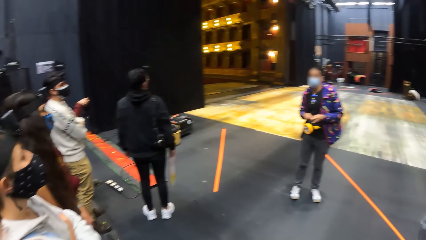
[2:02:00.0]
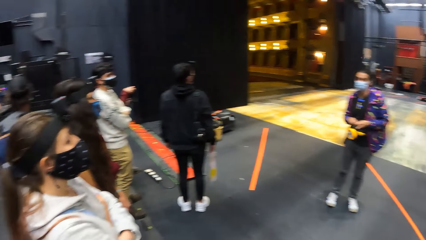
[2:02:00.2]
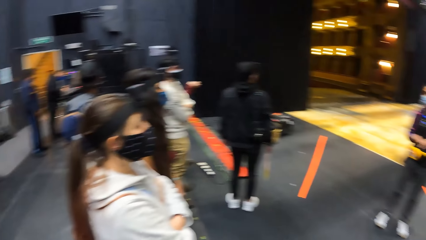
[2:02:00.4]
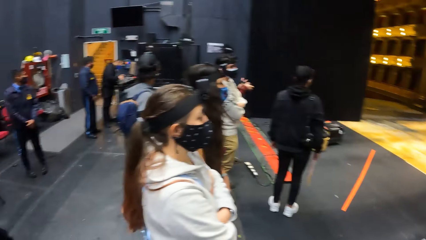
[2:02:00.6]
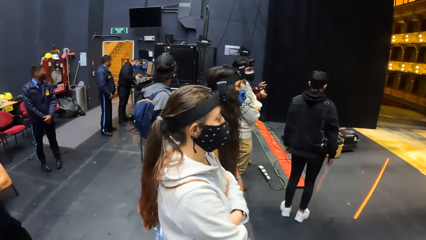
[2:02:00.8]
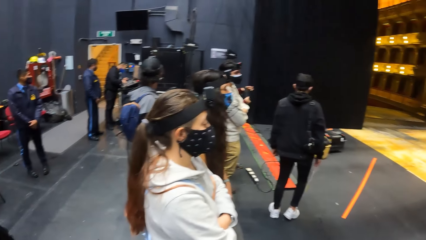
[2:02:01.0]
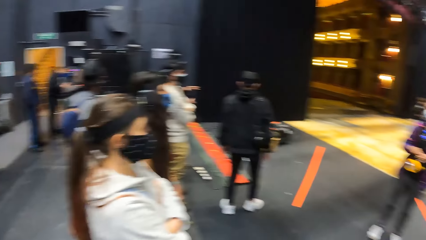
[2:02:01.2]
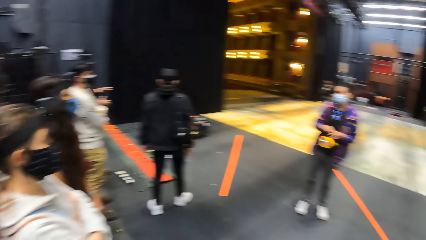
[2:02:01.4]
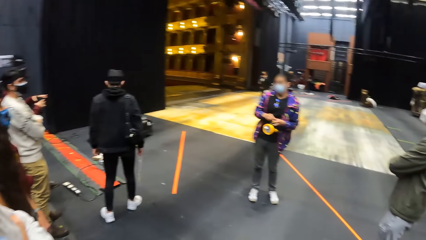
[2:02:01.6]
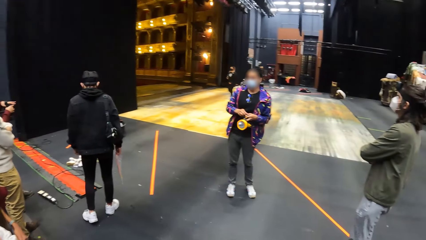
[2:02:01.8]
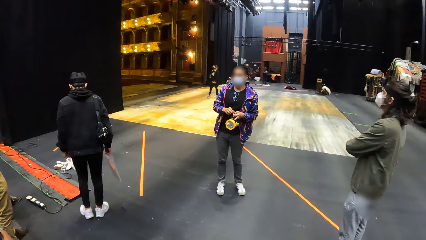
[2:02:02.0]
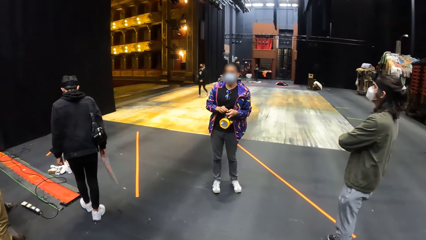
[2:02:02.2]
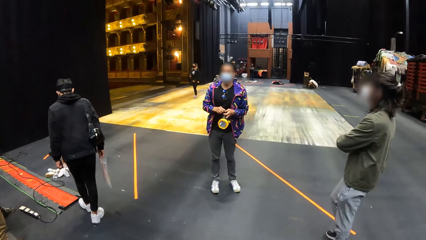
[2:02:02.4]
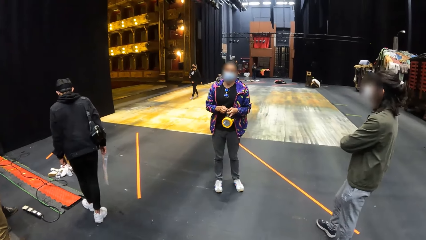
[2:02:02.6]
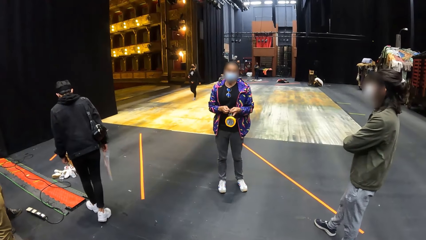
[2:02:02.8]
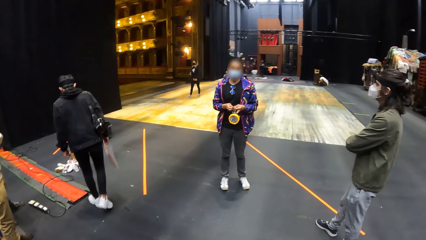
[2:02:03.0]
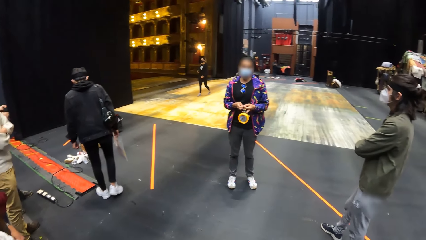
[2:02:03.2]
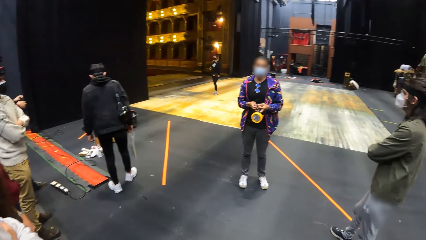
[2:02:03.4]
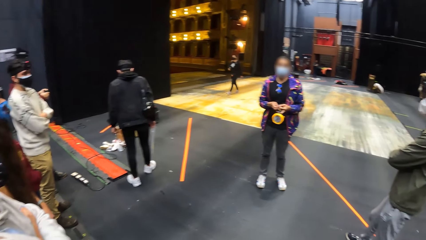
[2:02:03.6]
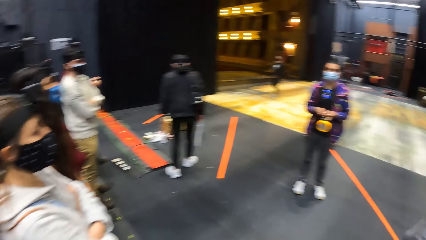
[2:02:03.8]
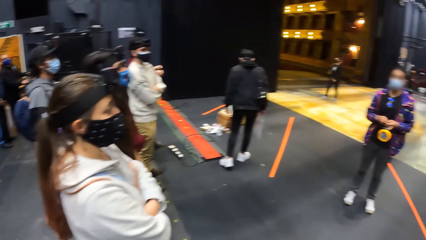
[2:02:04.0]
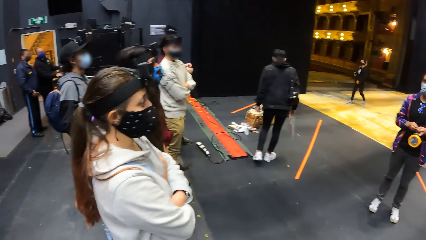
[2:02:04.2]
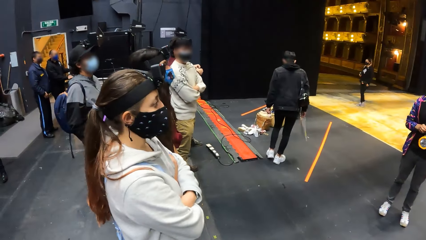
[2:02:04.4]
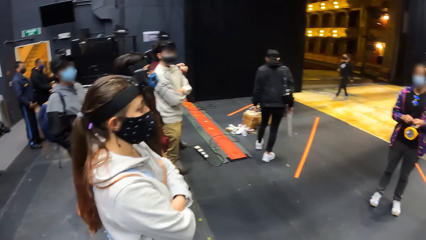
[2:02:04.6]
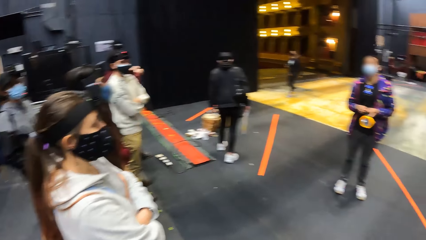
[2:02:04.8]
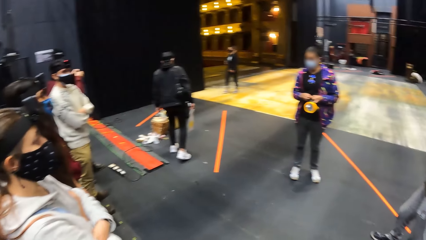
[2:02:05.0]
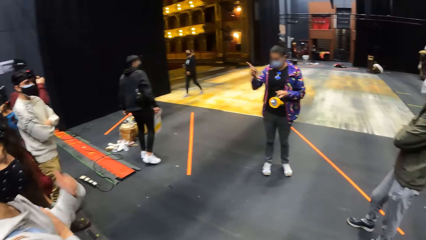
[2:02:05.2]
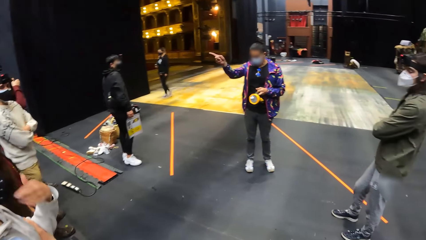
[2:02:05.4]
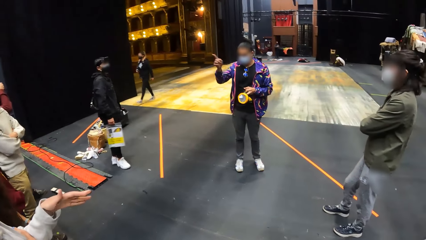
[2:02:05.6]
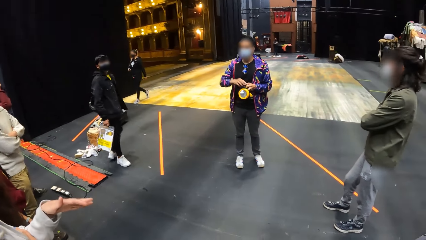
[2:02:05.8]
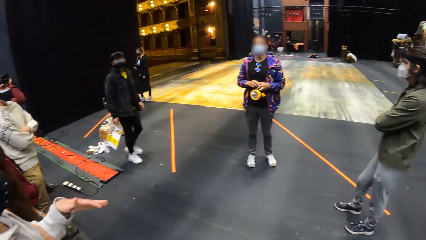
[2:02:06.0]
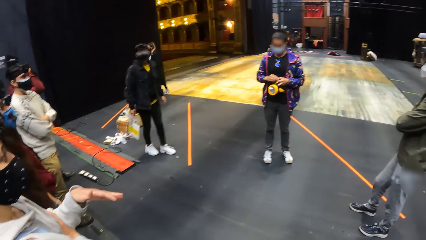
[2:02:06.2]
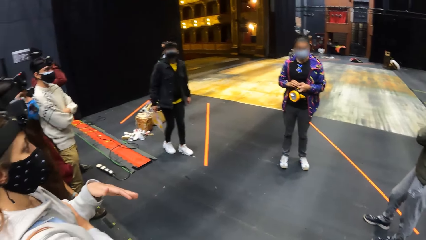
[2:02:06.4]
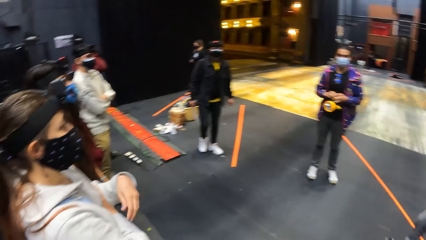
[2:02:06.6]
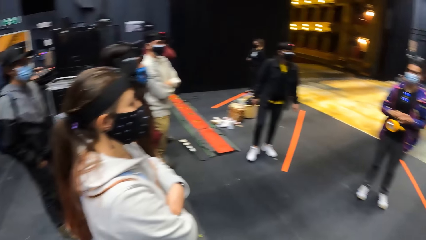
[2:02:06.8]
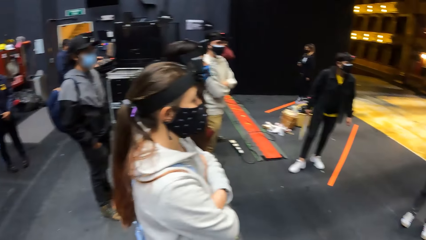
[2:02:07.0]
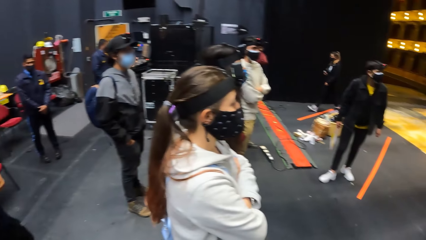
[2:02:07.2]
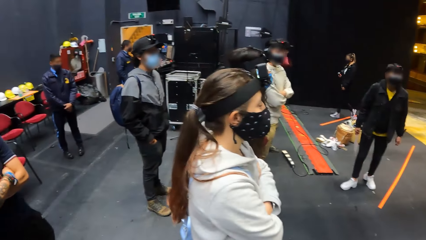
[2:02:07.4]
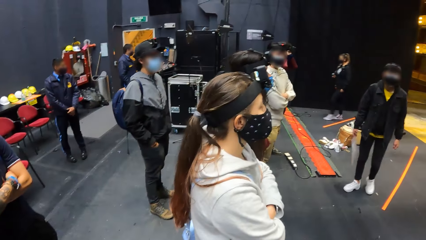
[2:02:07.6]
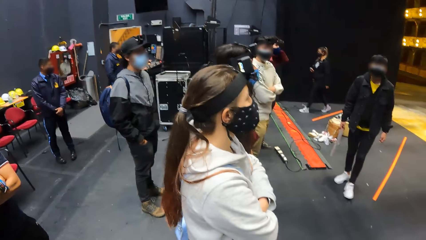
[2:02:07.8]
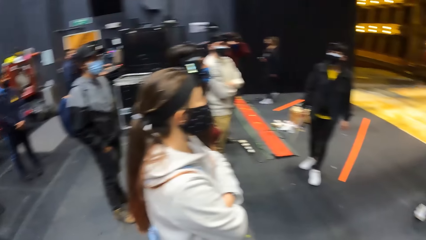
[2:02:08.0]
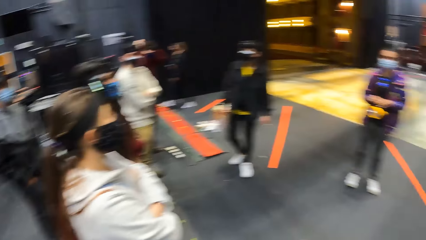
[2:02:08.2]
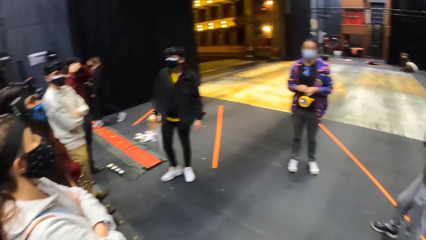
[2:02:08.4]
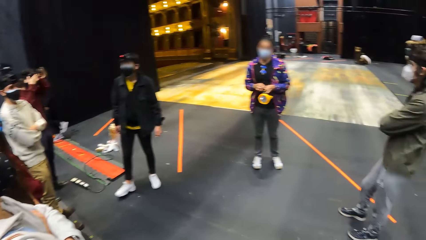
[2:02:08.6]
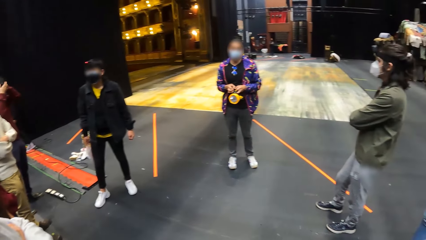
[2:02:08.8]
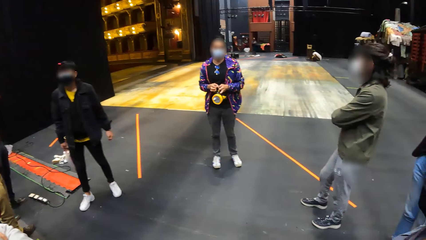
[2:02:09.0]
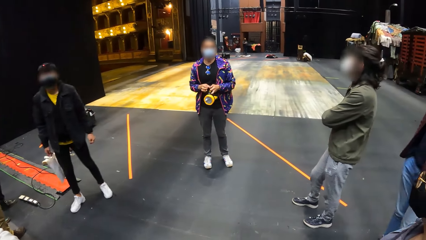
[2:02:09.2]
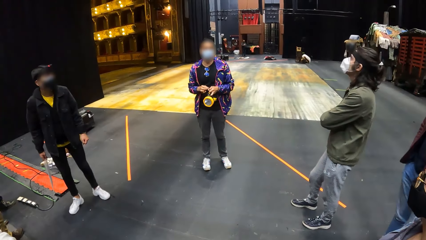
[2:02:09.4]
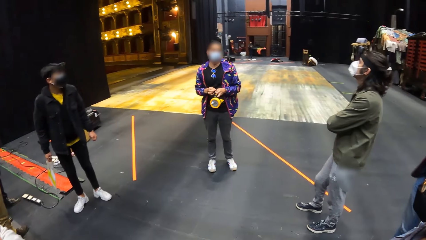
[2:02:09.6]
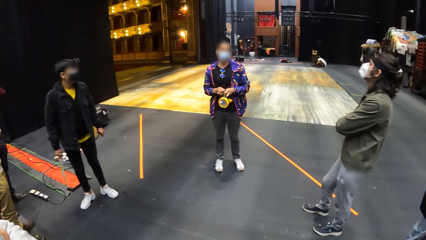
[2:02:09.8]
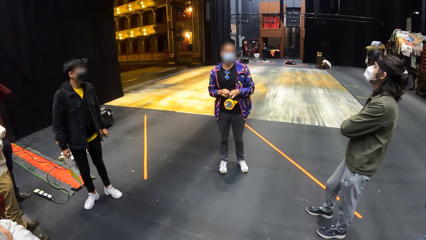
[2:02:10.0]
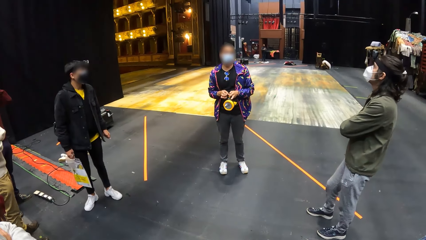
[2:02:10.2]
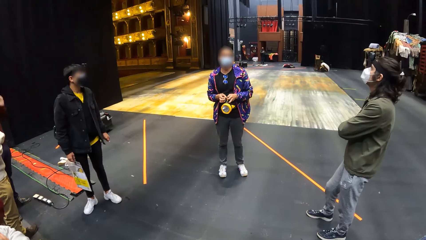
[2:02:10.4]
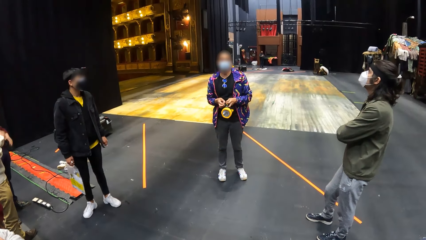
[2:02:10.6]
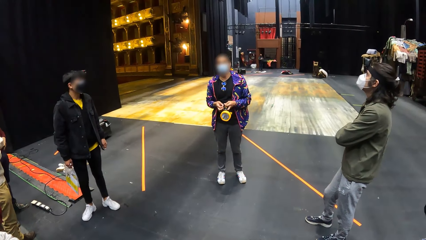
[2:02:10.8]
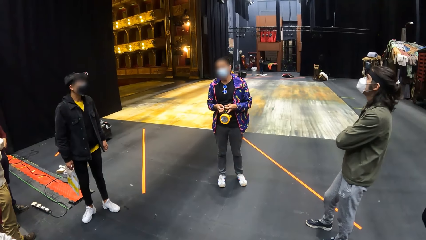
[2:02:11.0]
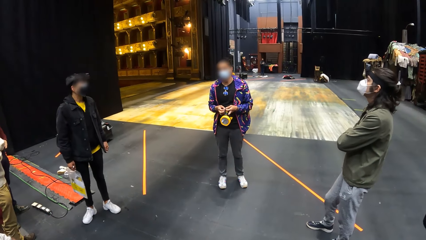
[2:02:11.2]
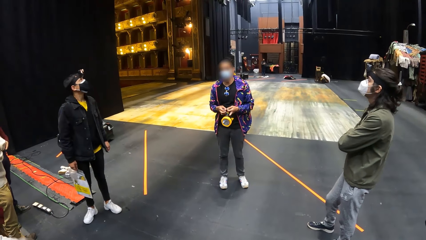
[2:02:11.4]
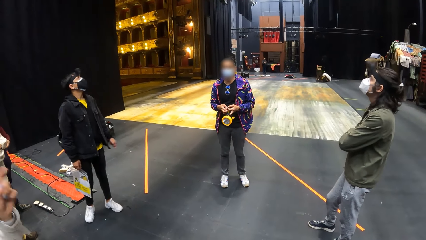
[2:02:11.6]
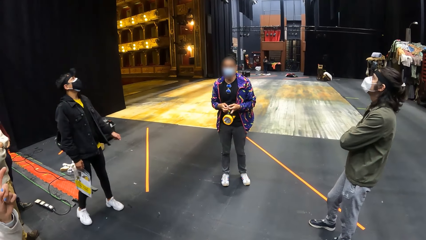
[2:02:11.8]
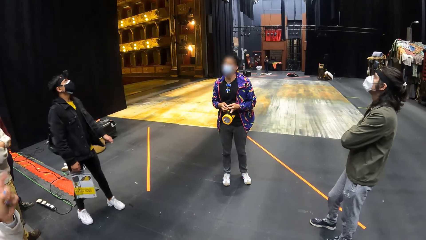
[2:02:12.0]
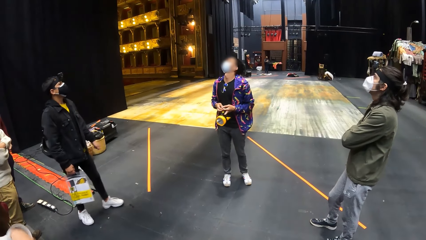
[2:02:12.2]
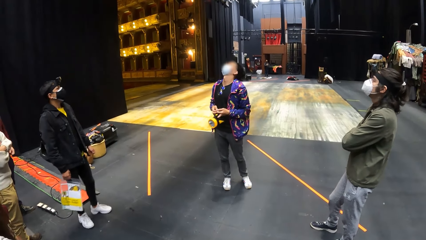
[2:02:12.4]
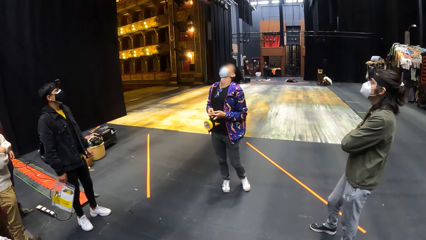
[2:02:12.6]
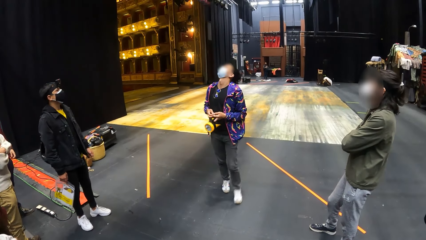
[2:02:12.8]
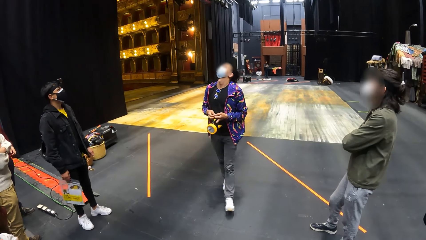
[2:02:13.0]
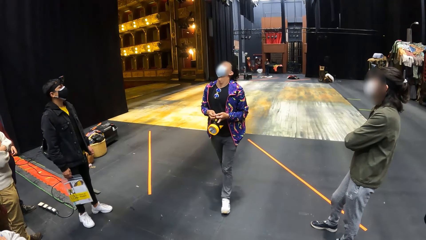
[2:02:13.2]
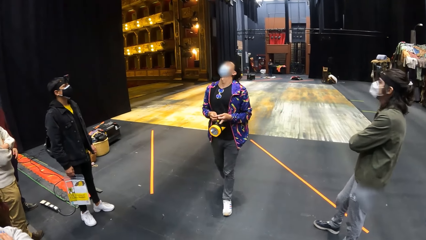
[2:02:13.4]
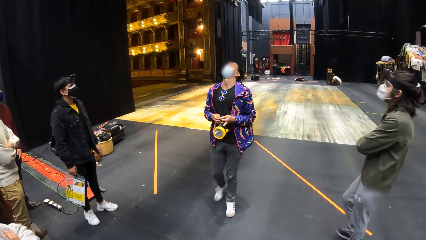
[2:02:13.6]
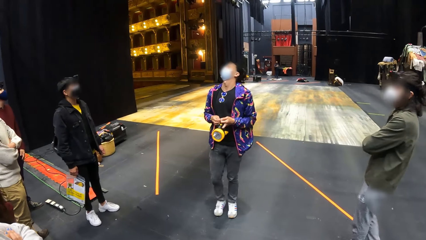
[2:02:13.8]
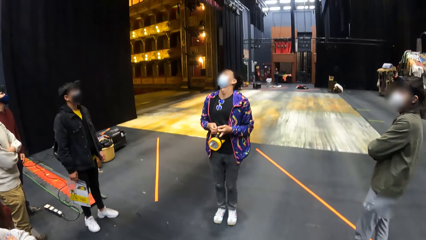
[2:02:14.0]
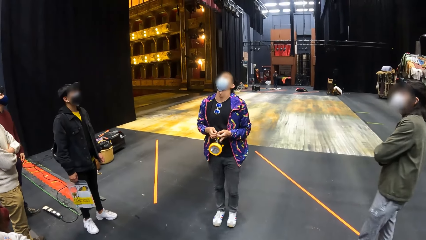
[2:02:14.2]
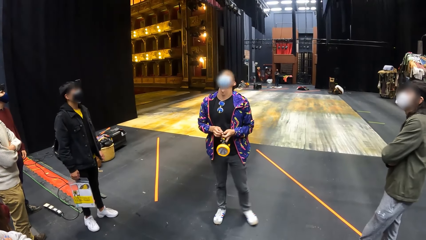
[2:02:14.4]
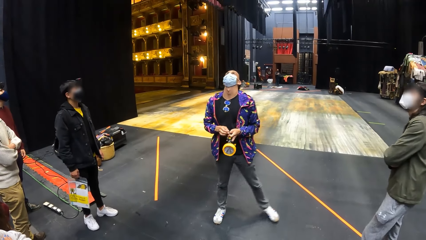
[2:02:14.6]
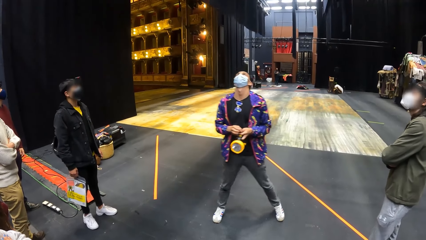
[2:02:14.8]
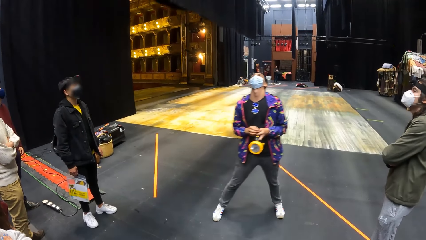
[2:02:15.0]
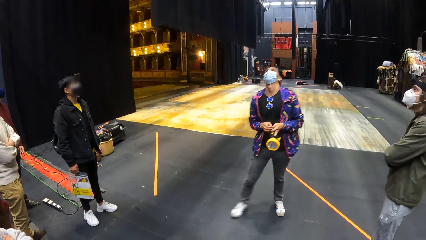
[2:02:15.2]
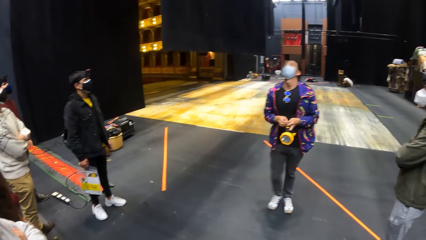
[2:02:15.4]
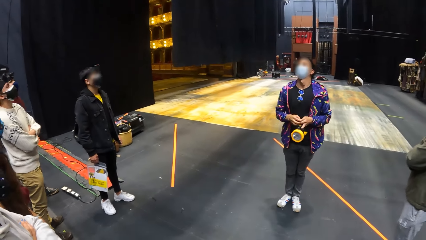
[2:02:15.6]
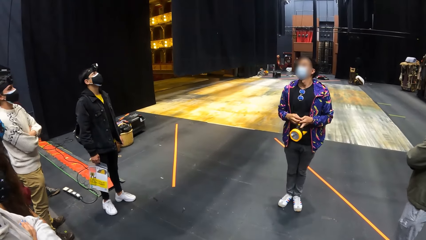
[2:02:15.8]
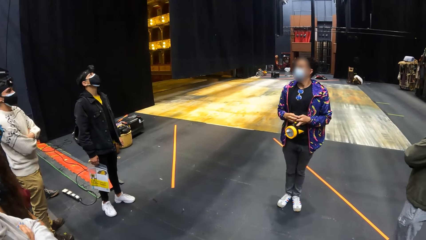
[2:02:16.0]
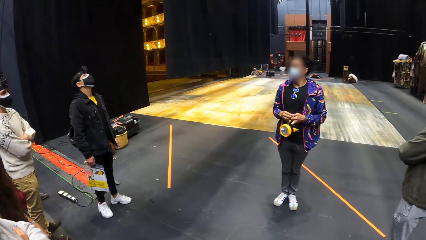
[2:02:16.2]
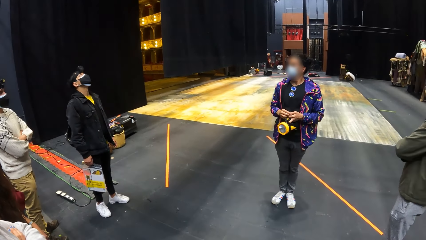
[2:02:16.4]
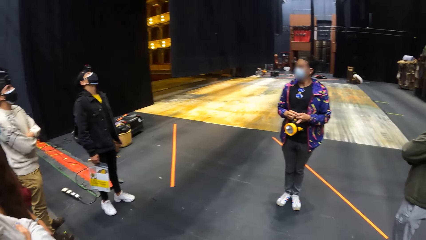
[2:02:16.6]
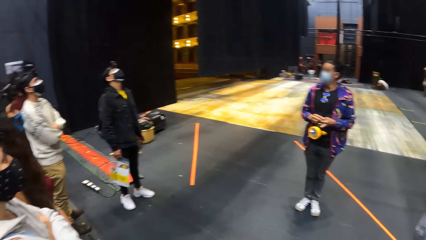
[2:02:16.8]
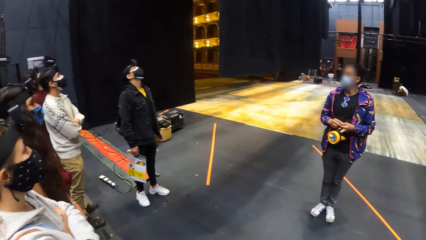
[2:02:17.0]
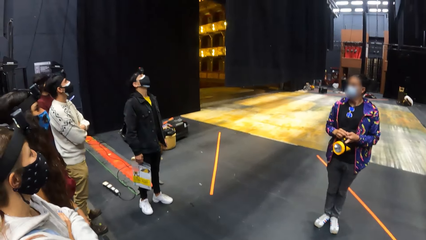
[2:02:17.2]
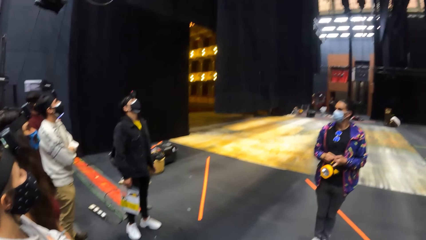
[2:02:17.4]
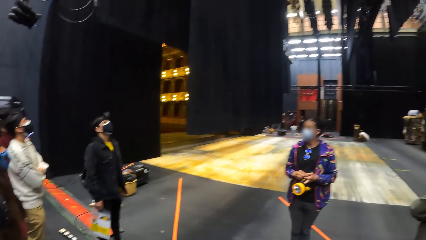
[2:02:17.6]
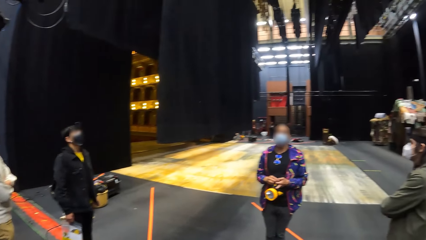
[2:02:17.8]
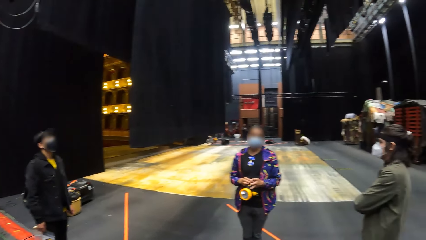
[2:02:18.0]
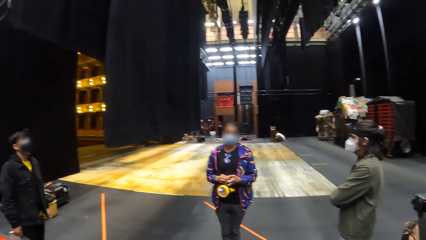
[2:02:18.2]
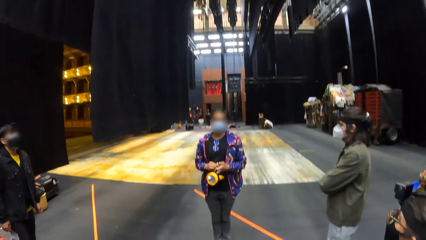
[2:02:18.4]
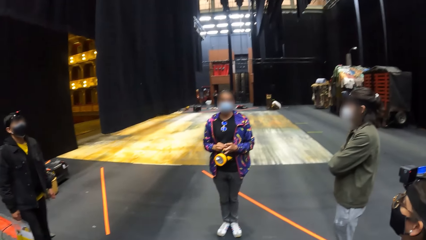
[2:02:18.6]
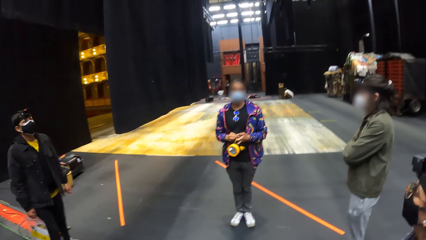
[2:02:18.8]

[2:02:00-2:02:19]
A woman converses with friends. The camera wearer looks around. The woman points at something. The camera wearer looks around. The woman looks up, walks around the theatre and moves aside.
